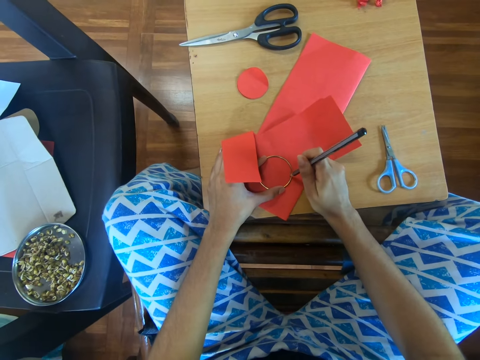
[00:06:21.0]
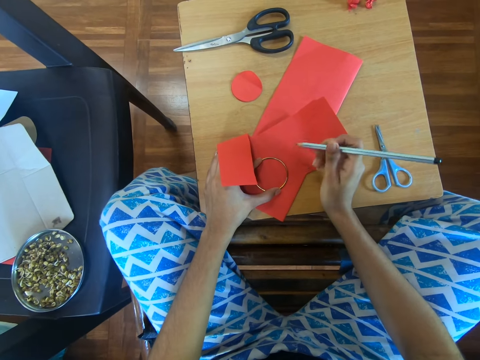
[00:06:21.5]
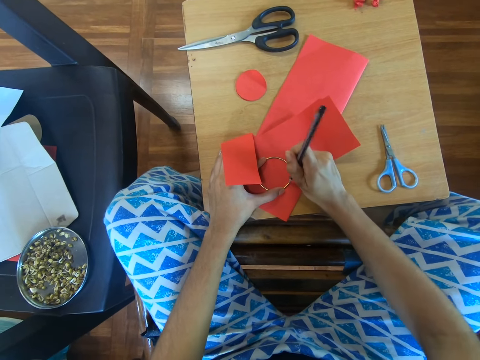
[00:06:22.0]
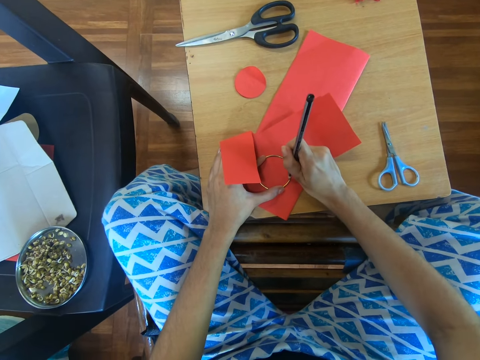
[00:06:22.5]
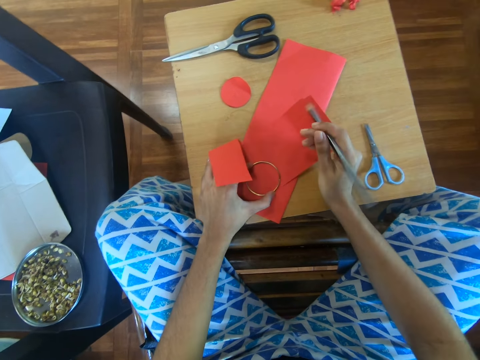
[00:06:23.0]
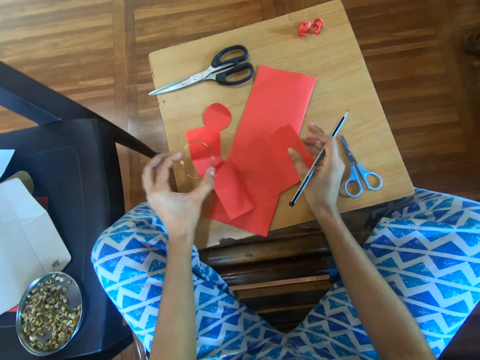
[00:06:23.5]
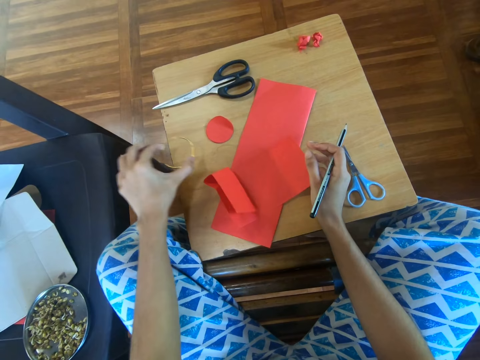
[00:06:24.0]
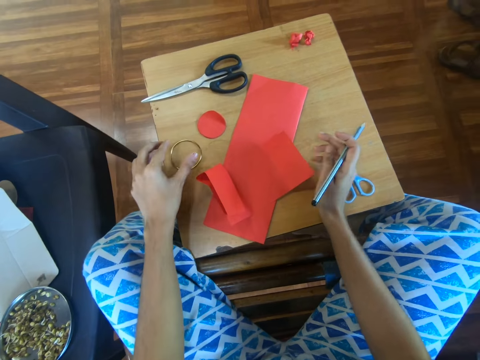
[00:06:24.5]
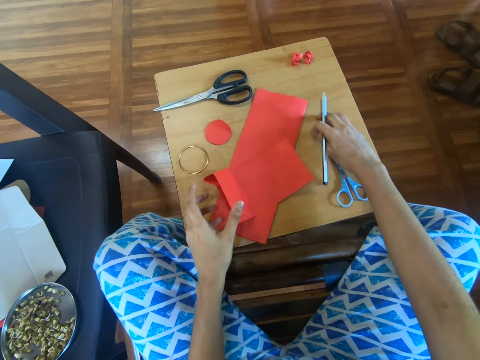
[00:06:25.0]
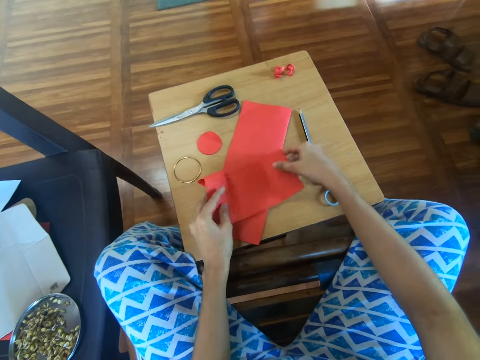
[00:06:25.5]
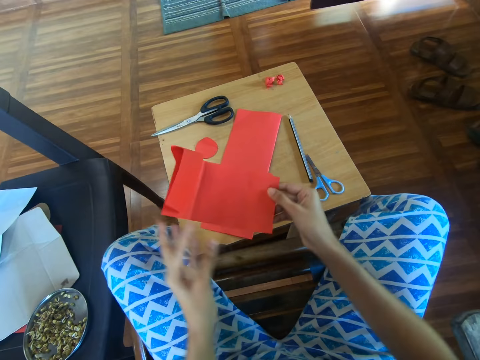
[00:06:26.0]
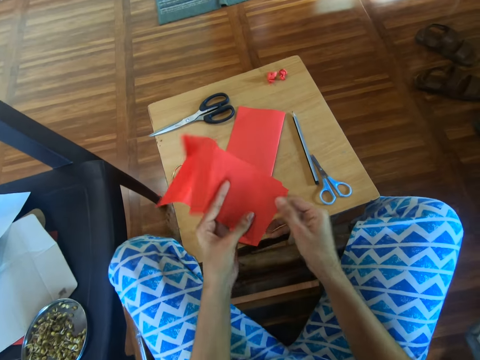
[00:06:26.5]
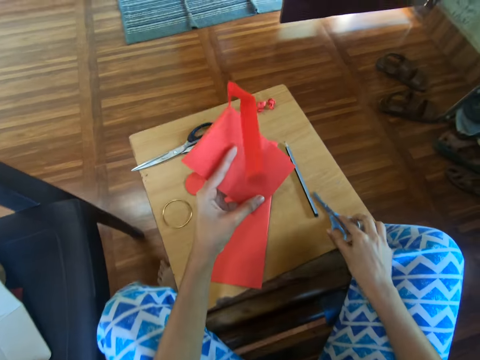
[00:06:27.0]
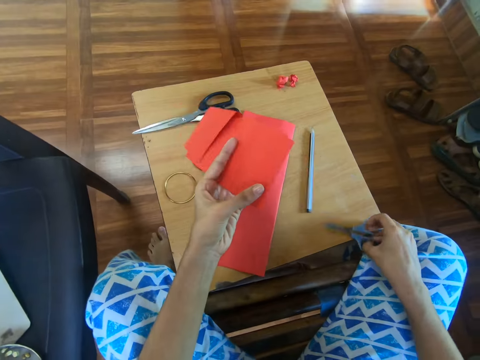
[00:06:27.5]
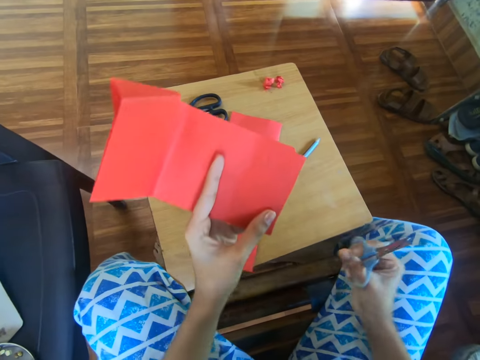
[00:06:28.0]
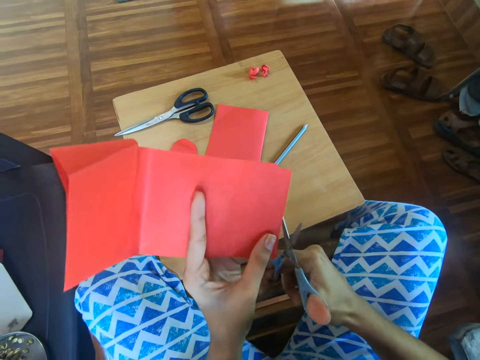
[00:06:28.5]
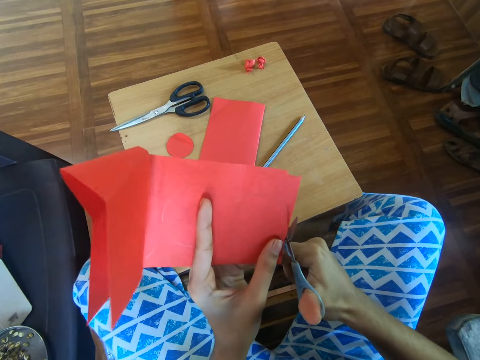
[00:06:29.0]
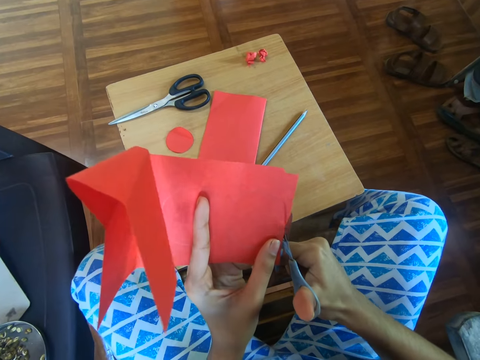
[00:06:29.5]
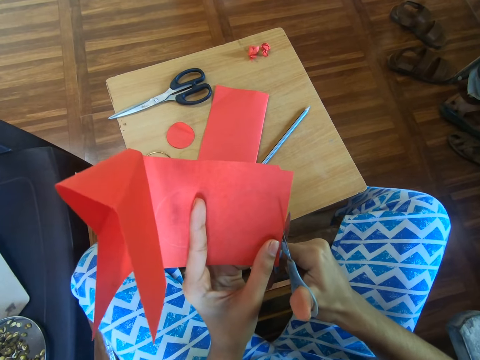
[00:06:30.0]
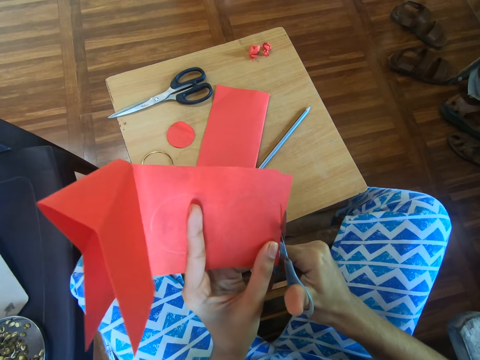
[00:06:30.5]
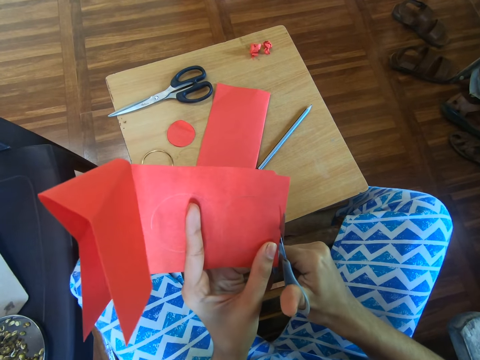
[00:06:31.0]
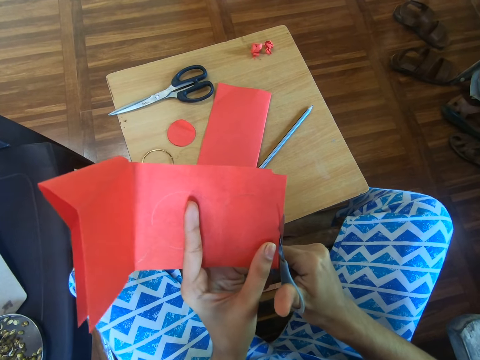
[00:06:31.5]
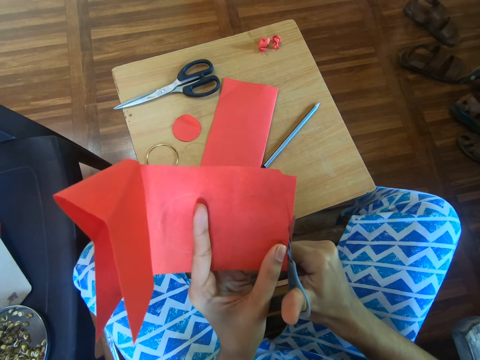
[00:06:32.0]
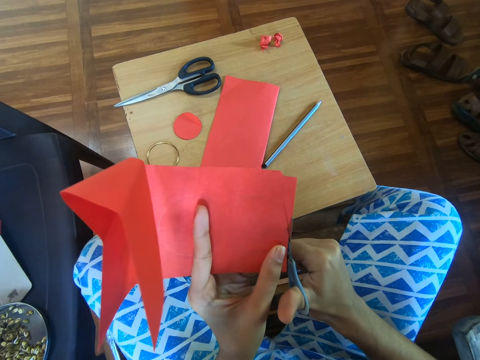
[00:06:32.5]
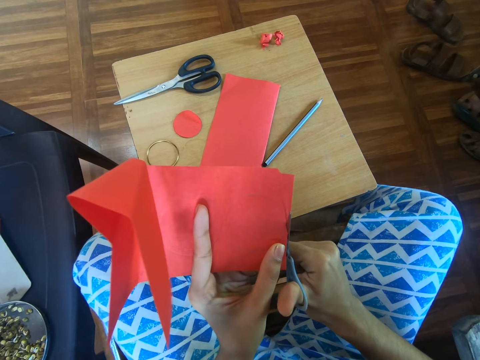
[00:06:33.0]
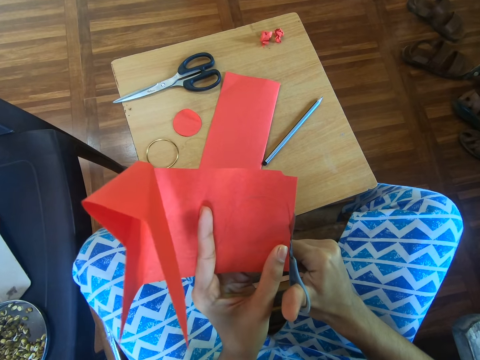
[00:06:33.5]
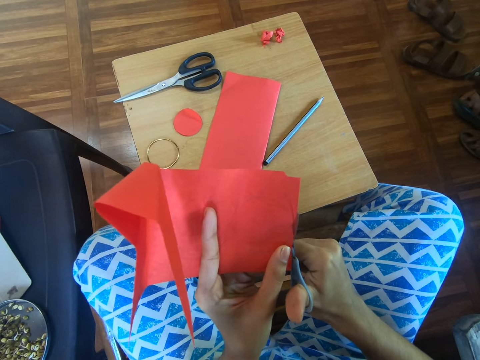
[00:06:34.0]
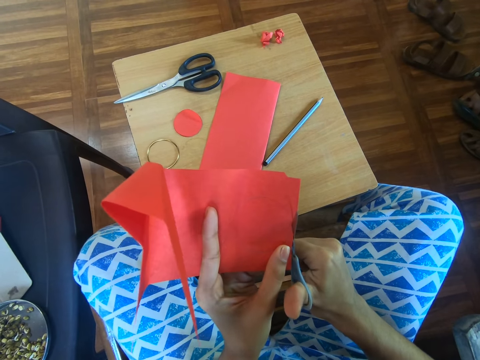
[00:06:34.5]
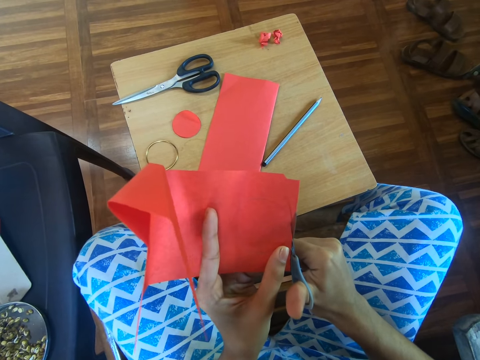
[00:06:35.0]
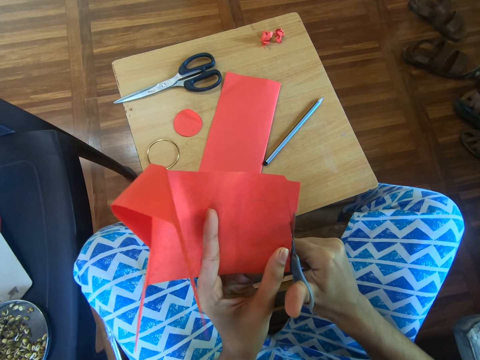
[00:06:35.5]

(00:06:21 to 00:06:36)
The camera wearer removes the bangle from the craft paper. They put the bangle on the work table. They put the pencil on the work table. They pick up the craft paper. They adjust the craft paper. They pick up the scissors from the table using the right hand. They cut the craft paper using the scissors.

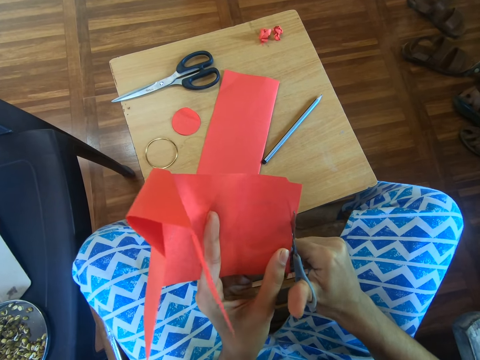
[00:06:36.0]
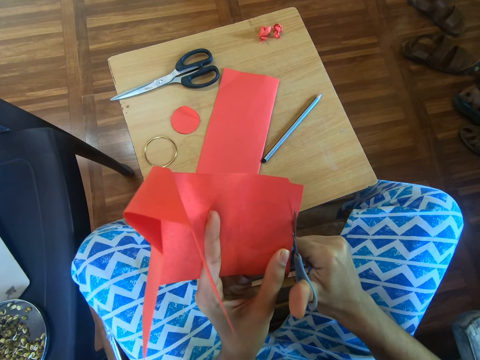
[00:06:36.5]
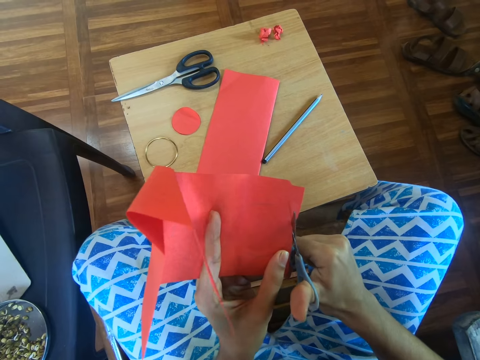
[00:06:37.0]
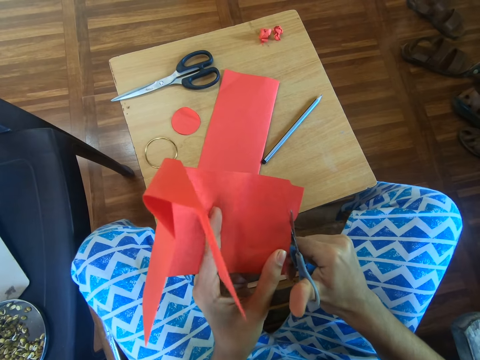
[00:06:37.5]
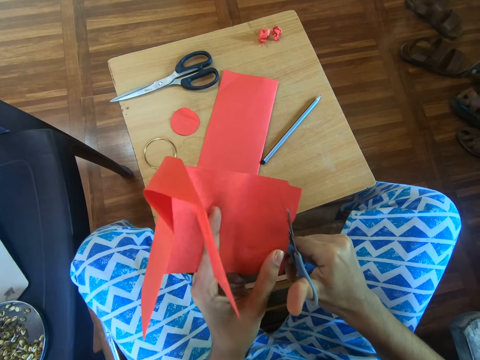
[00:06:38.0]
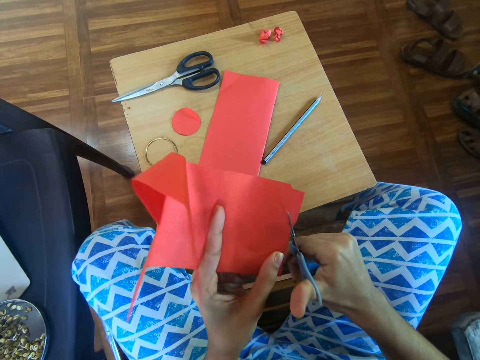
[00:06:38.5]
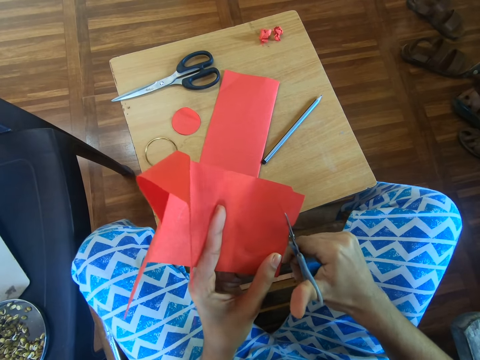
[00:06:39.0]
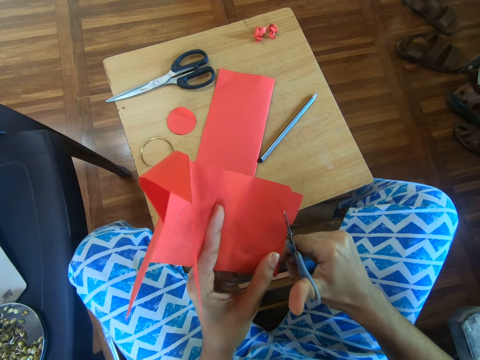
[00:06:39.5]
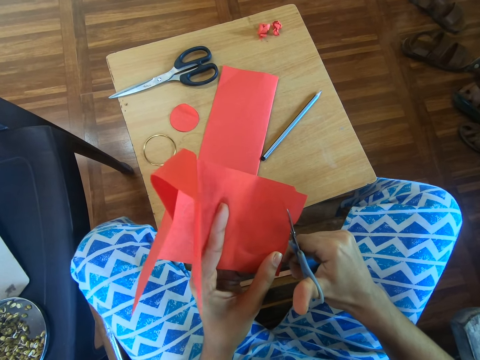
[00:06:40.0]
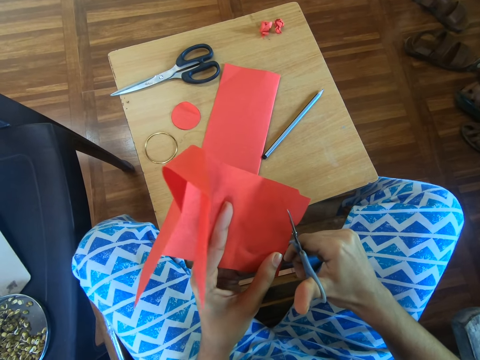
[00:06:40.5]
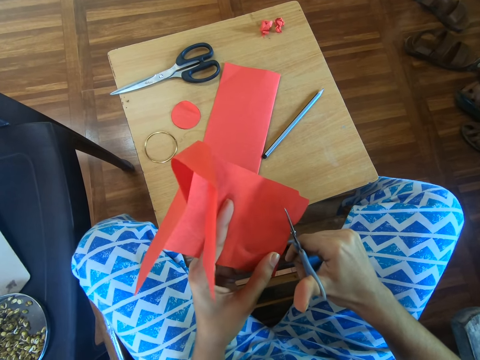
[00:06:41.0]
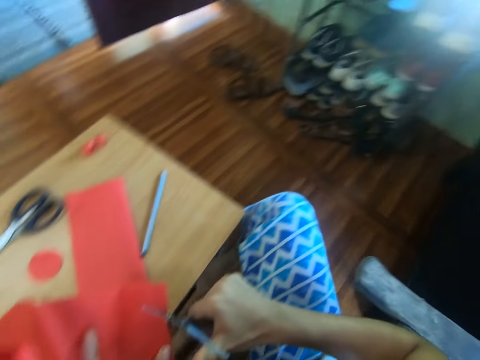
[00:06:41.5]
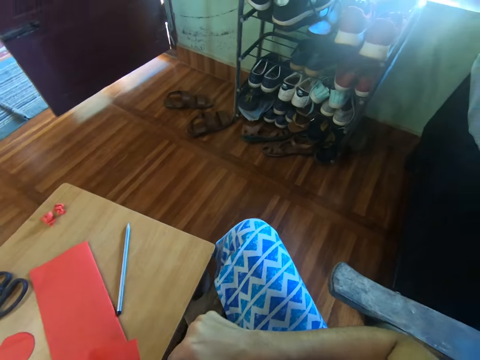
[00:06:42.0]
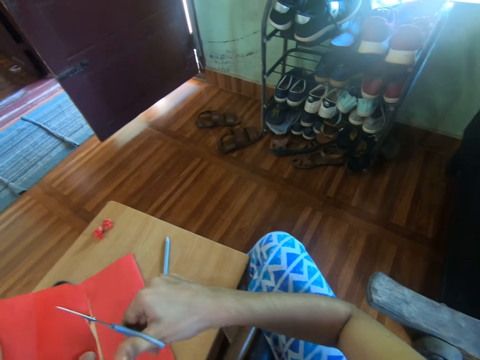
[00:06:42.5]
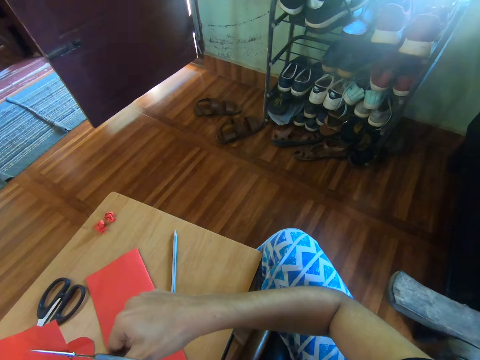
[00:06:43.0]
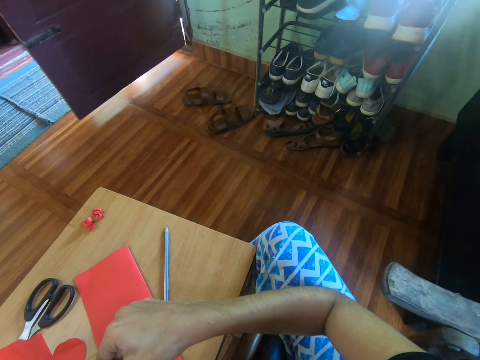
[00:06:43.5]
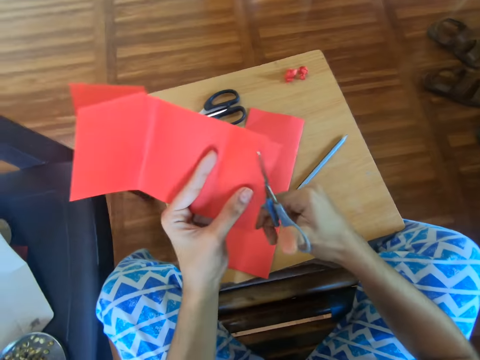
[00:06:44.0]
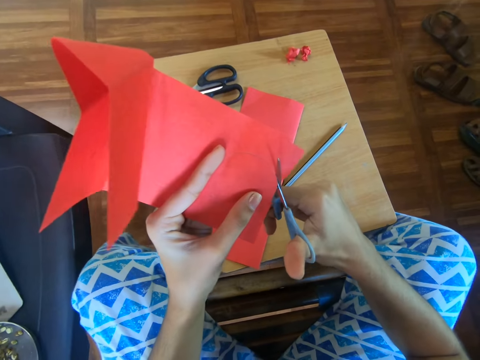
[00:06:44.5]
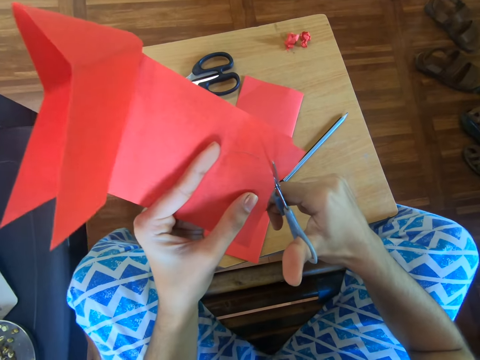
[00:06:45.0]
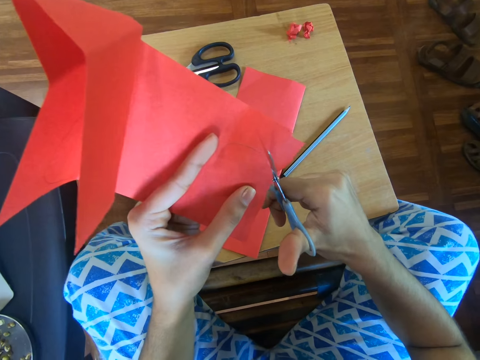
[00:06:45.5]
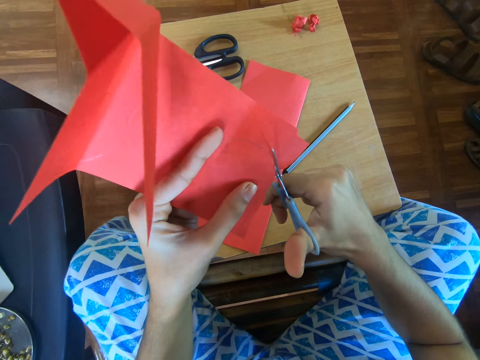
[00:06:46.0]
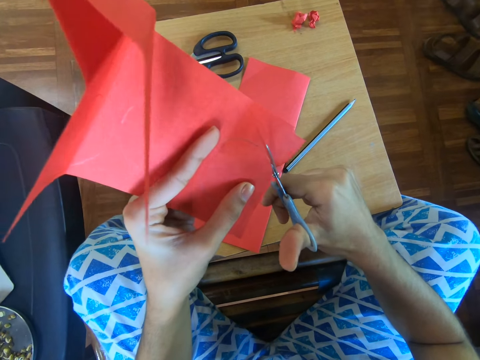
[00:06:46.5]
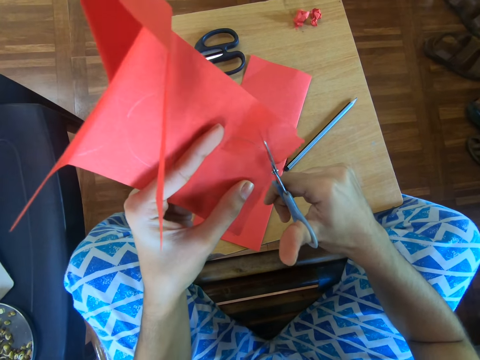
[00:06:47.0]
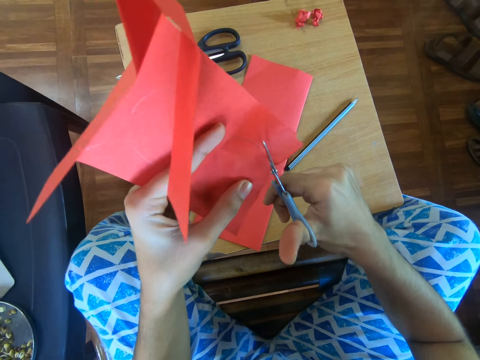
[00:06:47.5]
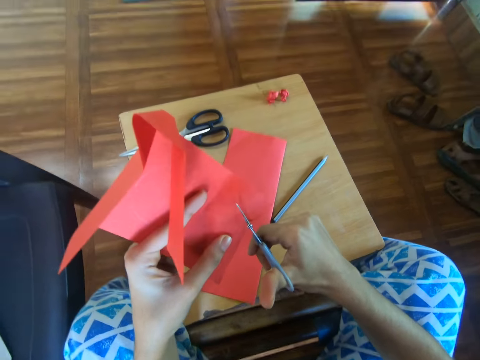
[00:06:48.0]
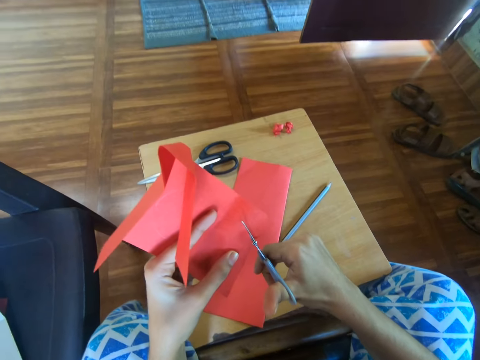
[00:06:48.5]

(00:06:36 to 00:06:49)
The camera wearer looks towards a shoe rack. They look towards the craft paper in the hand. They cut the craft paper using the scissors.
